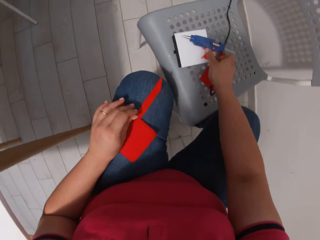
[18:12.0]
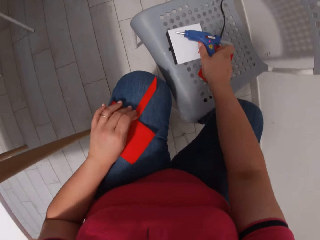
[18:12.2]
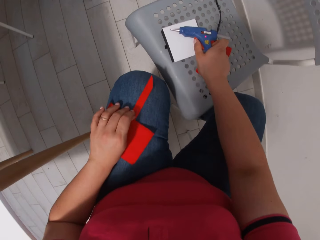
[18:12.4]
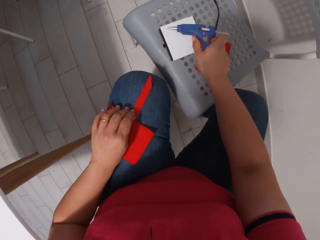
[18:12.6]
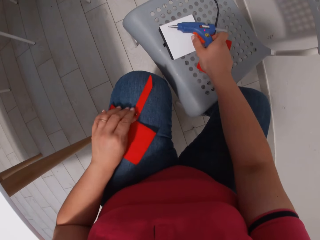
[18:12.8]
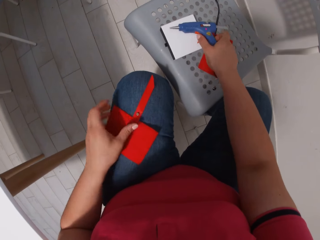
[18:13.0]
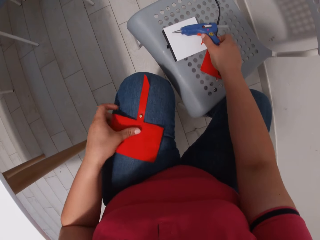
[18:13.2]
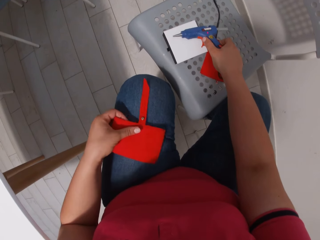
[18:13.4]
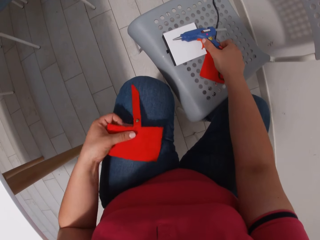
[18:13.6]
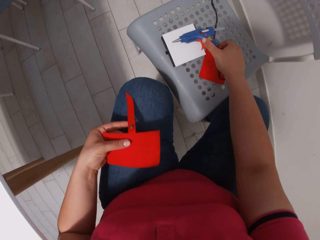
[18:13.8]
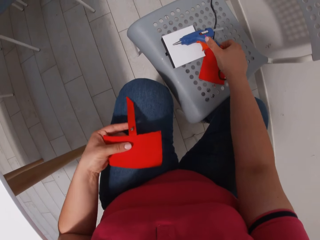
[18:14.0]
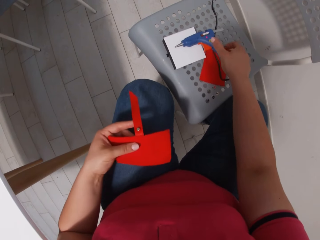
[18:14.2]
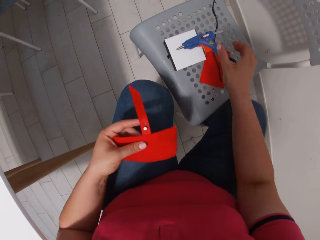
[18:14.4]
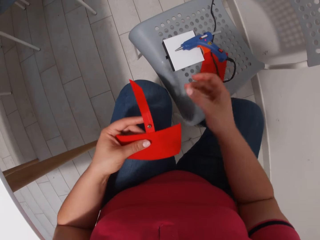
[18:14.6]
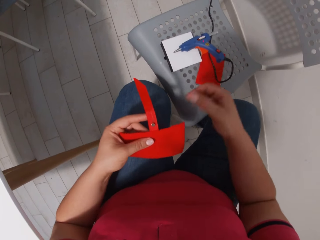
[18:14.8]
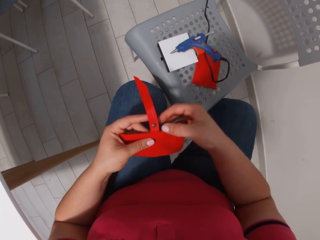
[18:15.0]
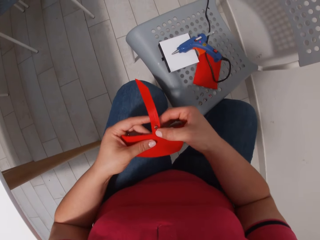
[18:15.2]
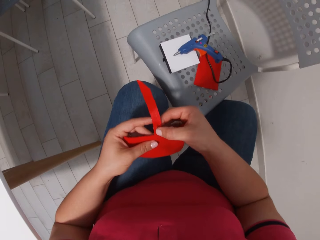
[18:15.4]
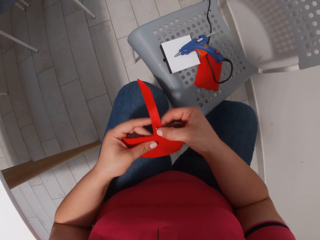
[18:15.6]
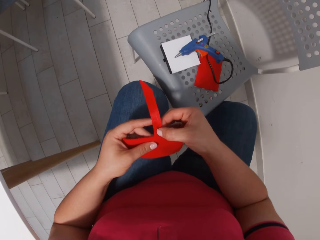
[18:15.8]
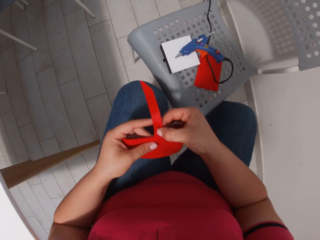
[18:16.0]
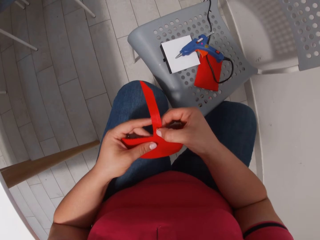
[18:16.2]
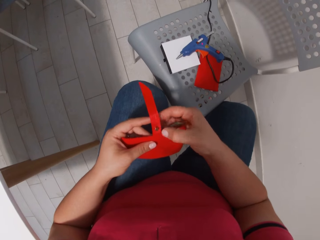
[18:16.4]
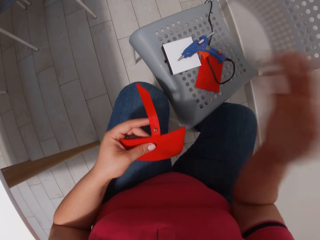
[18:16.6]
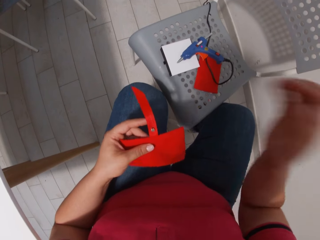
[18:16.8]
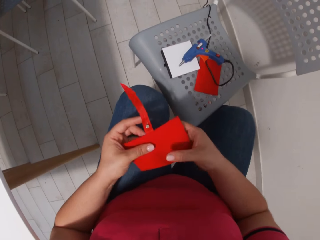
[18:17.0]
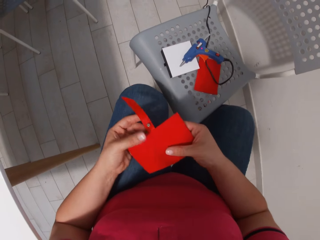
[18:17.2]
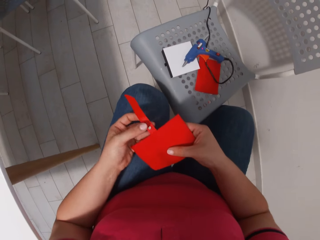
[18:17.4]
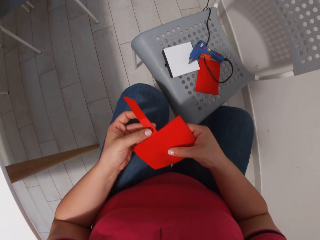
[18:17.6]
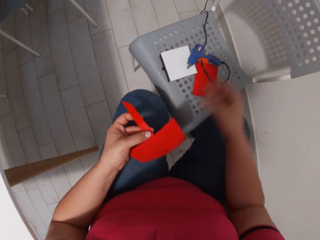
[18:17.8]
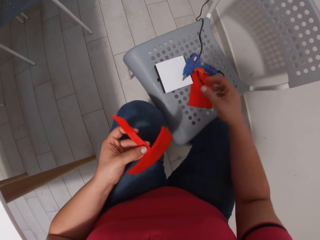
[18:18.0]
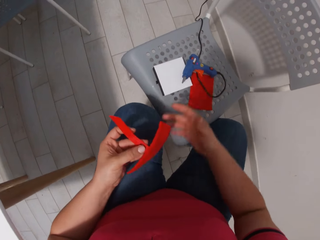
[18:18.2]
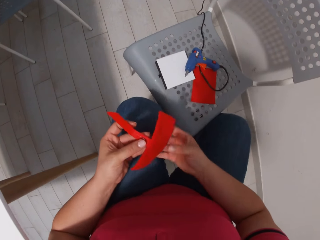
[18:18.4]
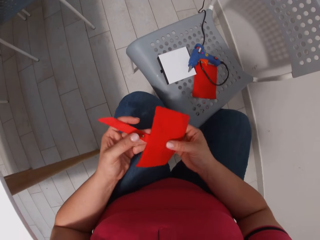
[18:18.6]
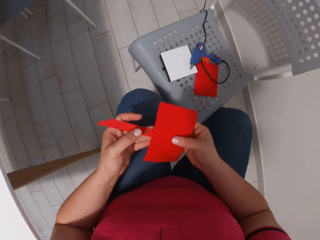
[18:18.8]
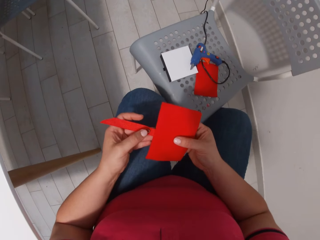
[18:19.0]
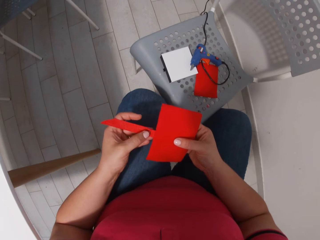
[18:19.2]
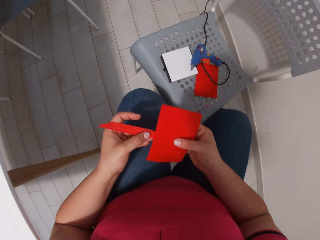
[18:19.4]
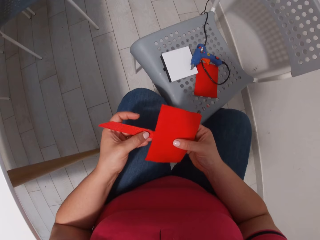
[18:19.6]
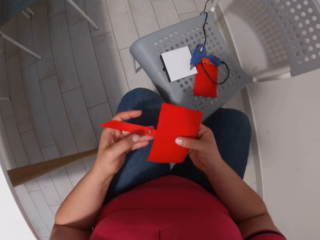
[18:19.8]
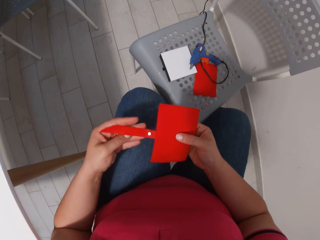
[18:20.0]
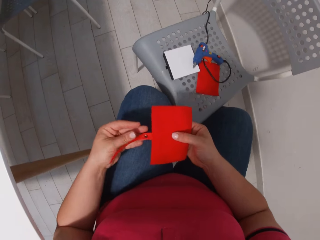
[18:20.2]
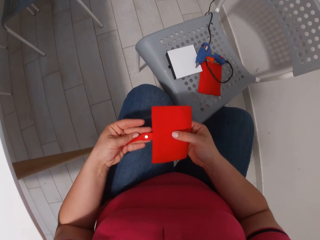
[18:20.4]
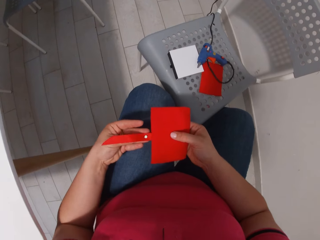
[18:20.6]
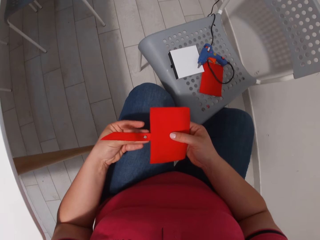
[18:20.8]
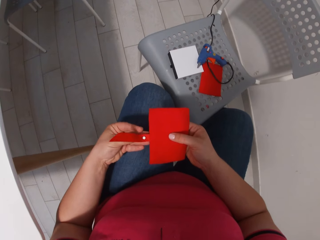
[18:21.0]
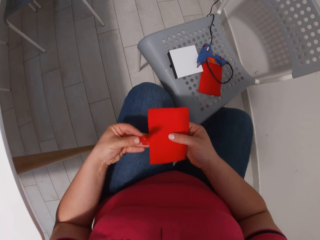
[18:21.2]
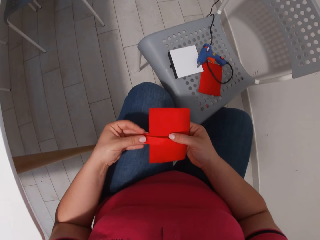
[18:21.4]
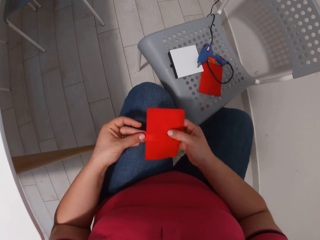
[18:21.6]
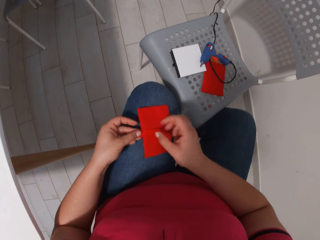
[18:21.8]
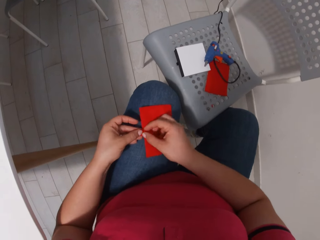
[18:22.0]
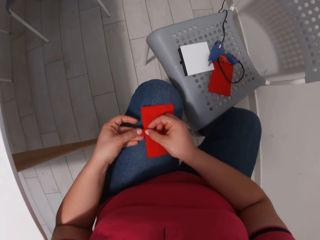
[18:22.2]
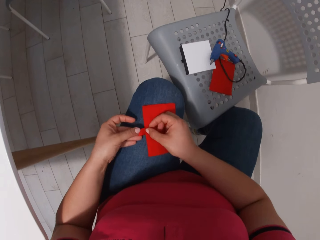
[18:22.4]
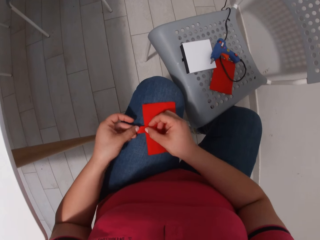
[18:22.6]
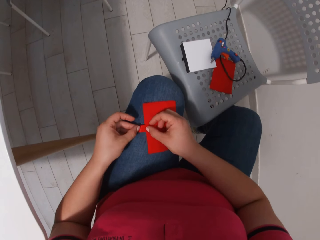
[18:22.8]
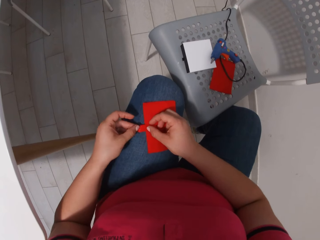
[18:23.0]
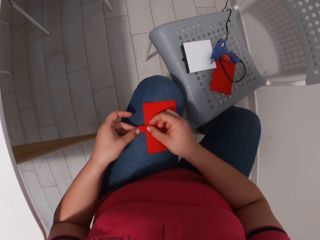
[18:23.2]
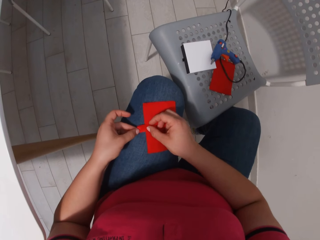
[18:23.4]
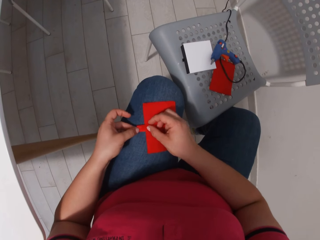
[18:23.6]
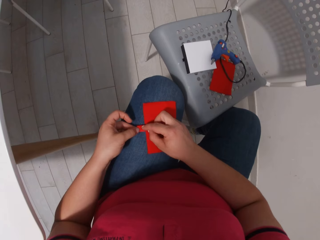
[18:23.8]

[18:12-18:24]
The camera wearer sticks glitter on the fabric. They put a glue gun on the chair. They press the ornament on the fabric. They press the button on the piece of cloth.

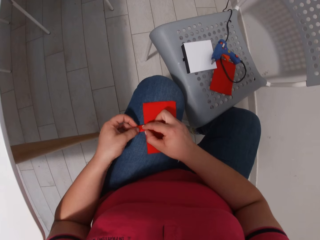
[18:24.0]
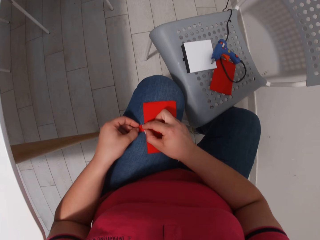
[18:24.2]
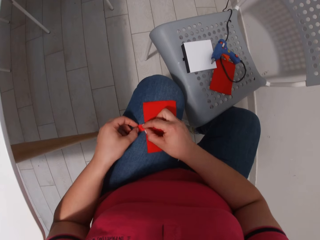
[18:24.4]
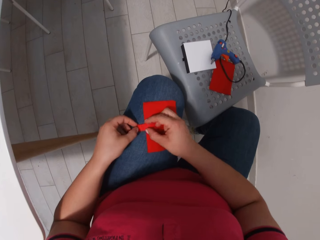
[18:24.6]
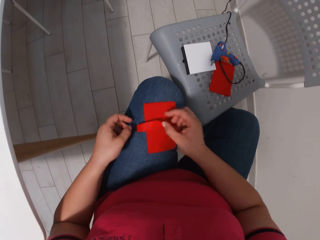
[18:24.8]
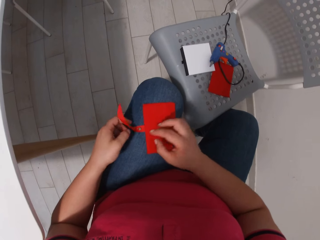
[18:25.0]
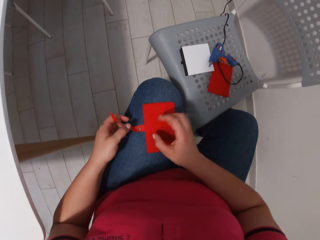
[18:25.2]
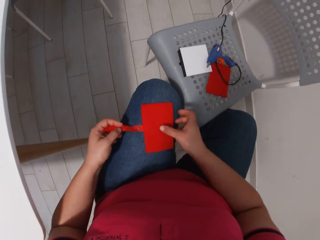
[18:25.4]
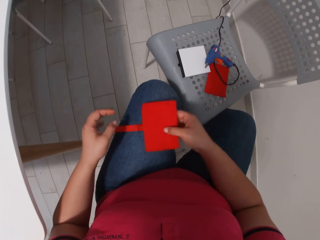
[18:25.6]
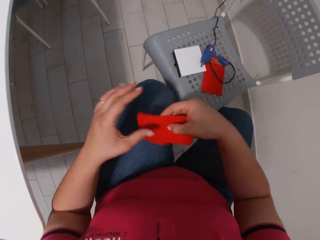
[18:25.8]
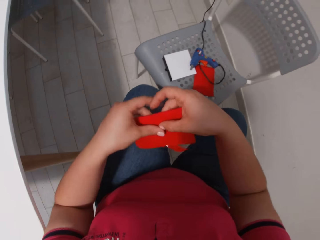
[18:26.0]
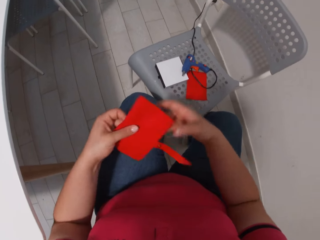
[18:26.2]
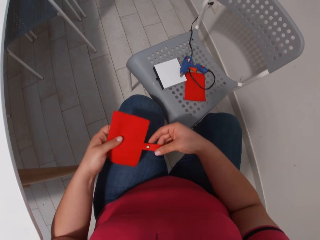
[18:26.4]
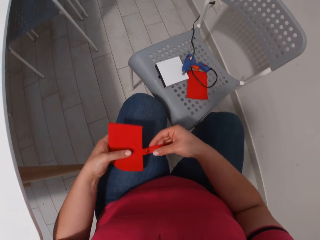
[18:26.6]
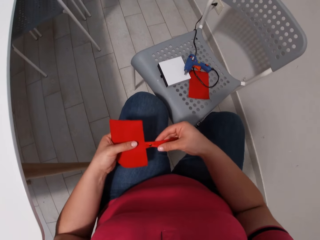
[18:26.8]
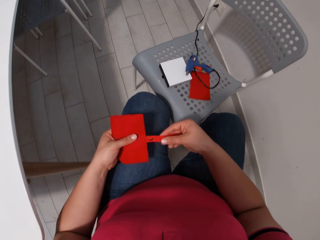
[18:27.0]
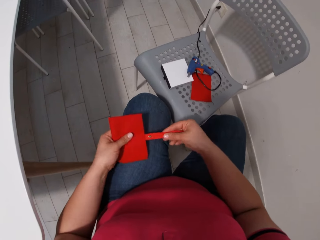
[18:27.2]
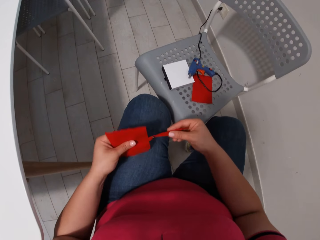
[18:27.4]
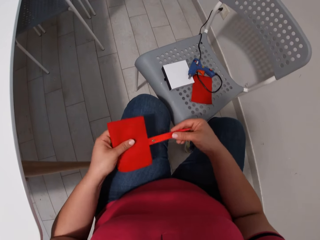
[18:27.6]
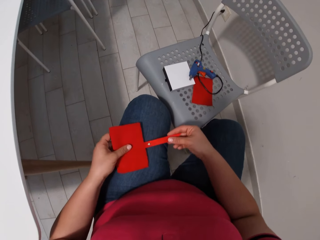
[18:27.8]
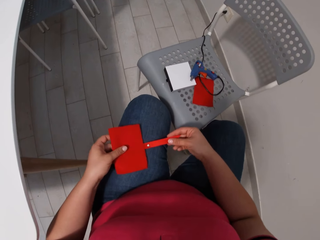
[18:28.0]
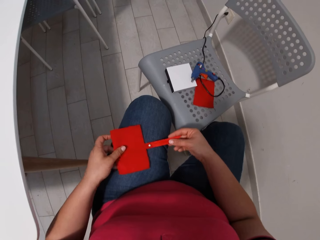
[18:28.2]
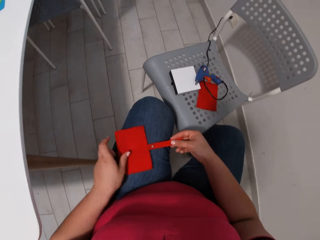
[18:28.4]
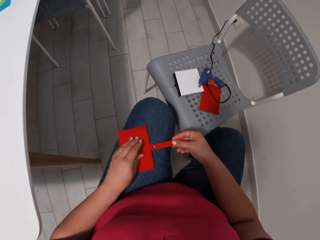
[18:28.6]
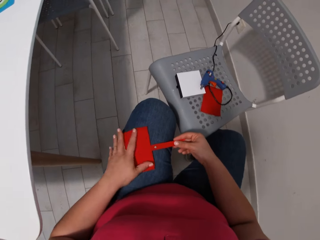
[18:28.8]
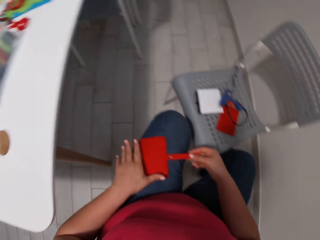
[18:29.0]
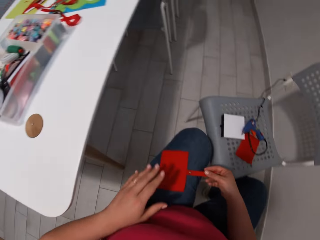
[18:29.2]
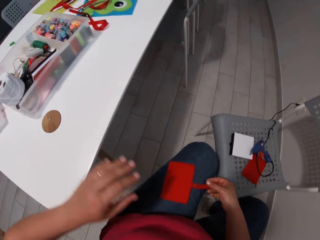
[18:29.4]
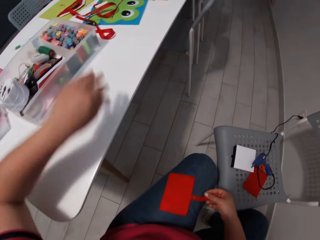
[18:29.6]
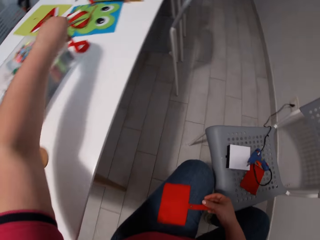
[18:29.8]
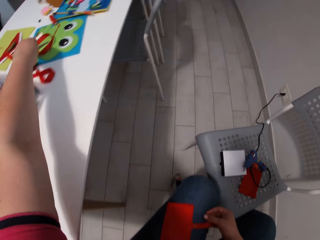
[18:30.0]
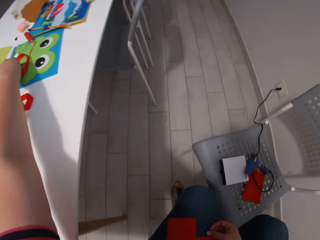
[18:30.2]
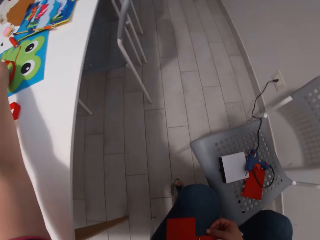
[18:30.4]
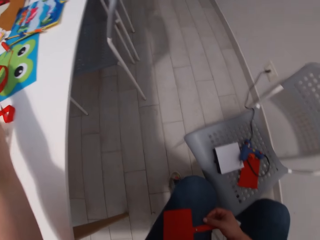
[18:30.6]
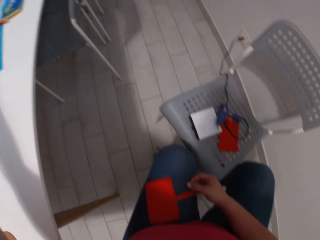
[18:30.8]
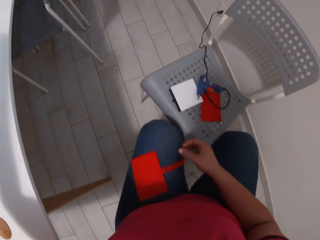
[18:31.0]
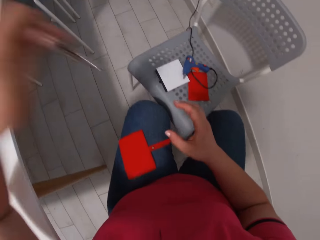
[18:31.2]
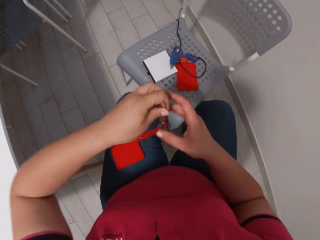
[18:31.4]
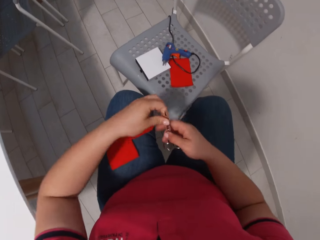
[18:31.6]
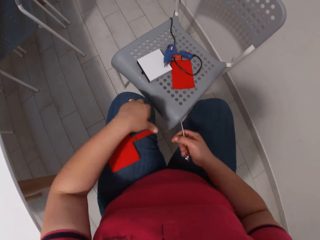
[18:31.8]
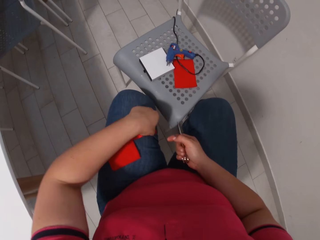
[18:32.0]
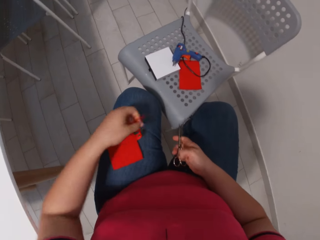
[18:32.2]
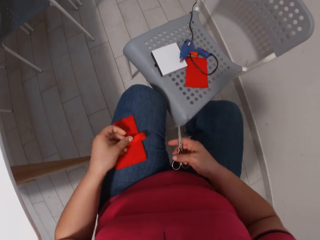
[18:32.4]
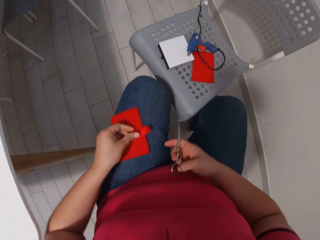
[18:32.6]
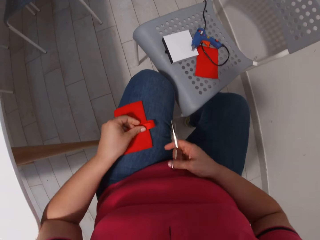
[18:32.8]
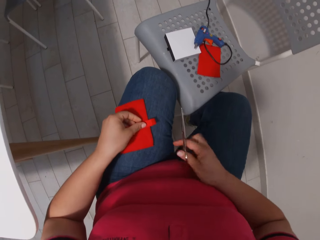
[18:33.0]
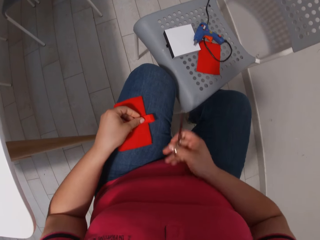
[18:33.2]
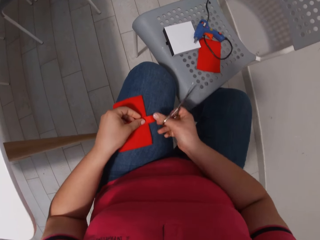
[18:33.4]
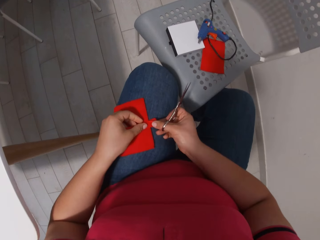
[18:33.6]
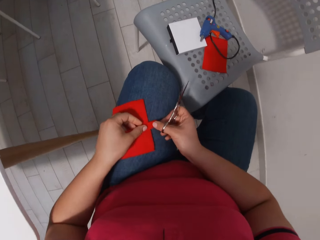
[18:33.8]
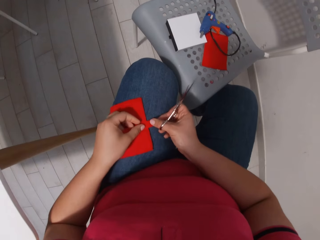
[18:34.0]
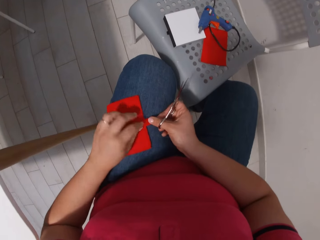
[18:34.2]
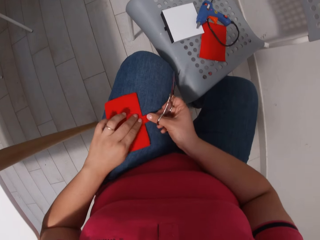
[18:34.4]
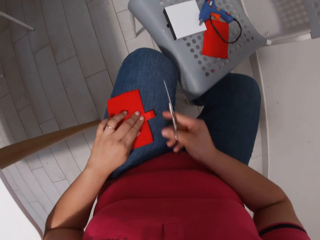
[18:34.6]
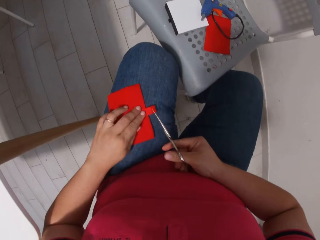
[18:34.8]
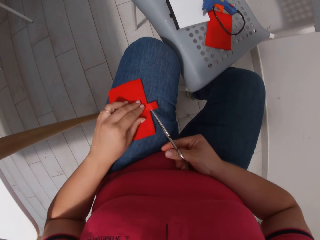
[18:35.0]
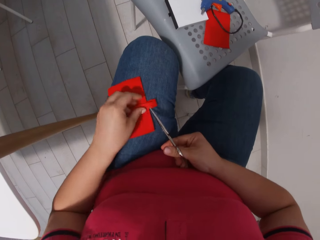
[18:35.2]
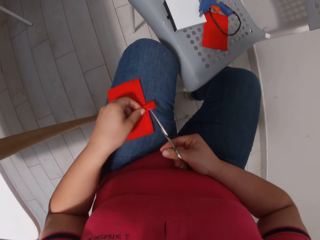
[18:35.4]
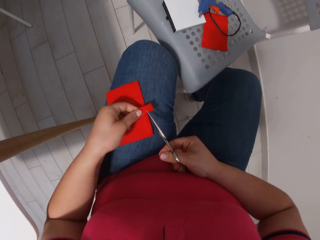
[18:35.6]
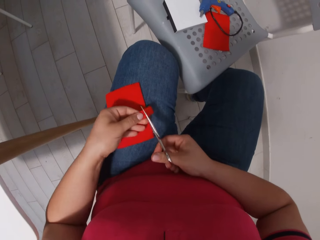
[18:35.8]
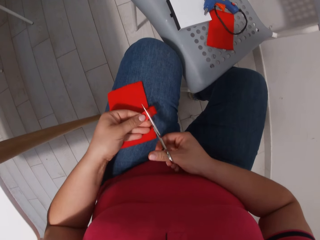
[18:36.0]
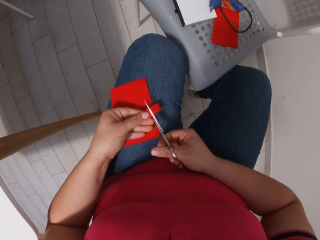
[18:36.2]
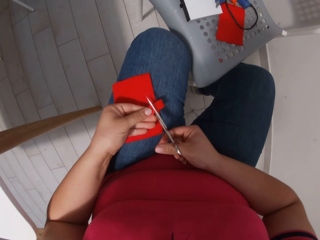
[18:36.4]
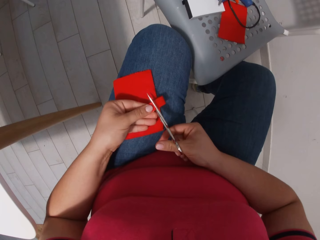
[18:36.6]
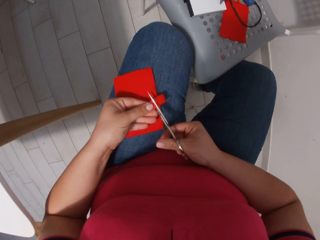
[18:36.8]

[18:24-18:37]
The camera wearer takes the scissors from the table. They lift the ribbon, fold the ribbon and cut the ribbon with the scissors.
